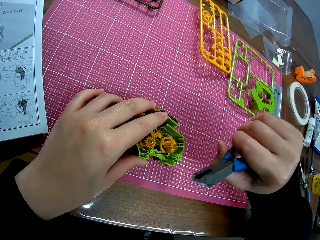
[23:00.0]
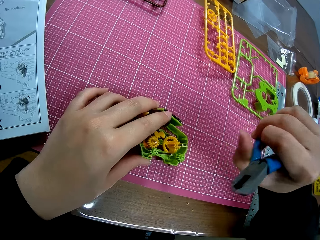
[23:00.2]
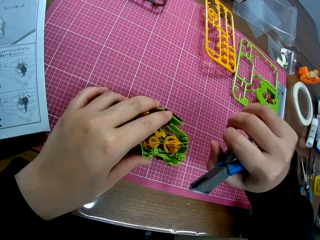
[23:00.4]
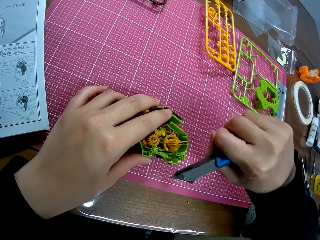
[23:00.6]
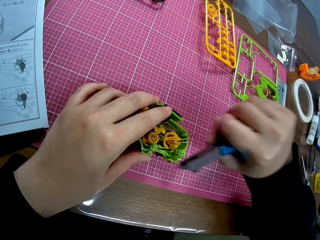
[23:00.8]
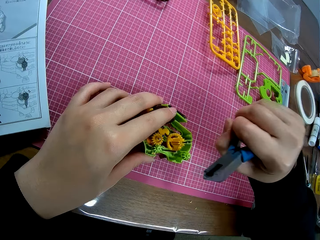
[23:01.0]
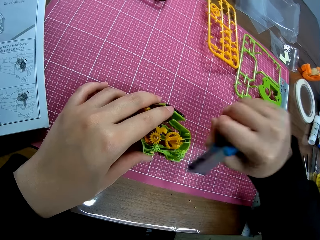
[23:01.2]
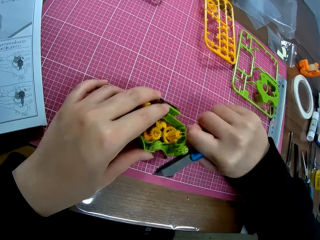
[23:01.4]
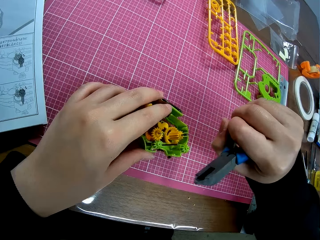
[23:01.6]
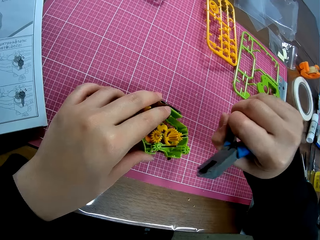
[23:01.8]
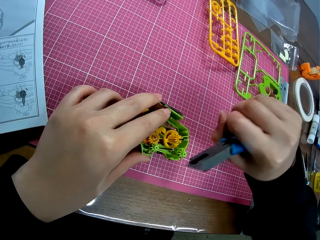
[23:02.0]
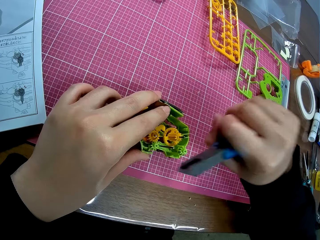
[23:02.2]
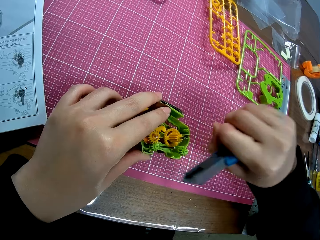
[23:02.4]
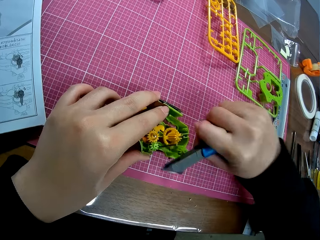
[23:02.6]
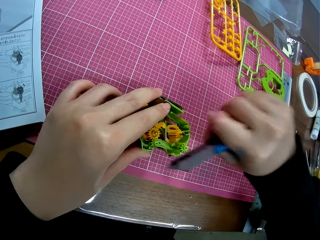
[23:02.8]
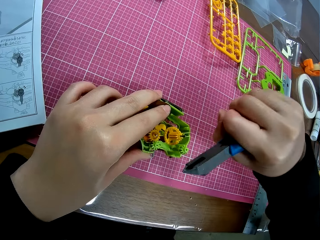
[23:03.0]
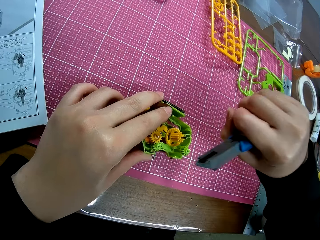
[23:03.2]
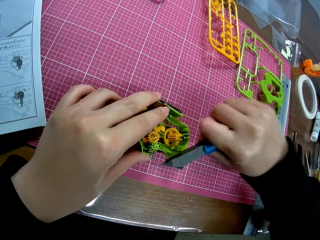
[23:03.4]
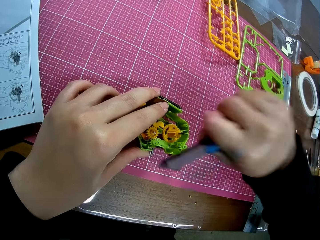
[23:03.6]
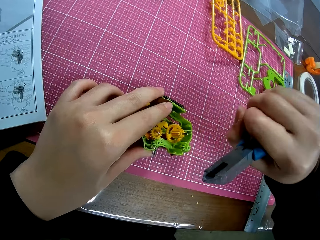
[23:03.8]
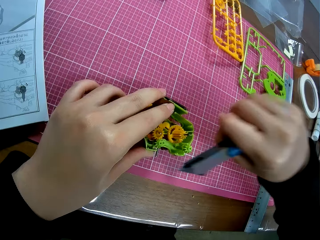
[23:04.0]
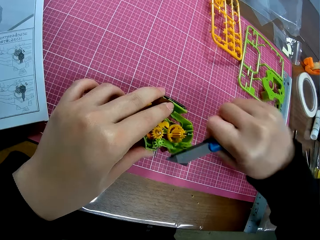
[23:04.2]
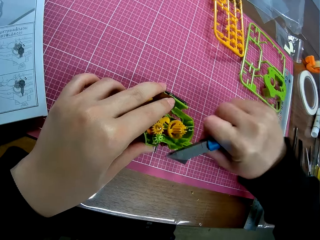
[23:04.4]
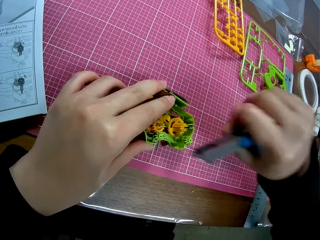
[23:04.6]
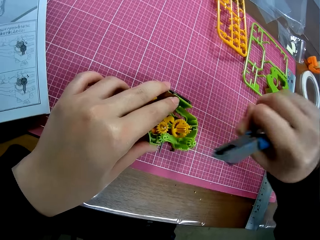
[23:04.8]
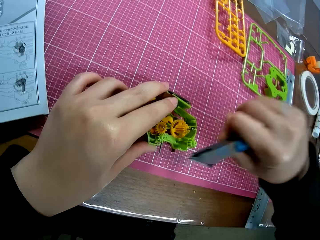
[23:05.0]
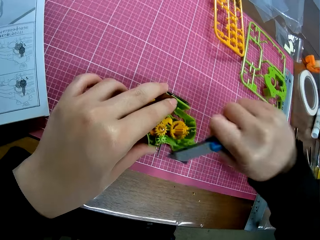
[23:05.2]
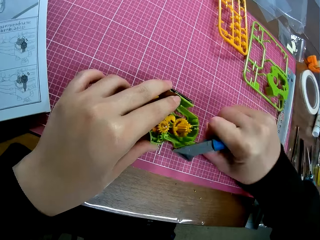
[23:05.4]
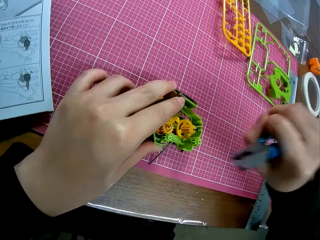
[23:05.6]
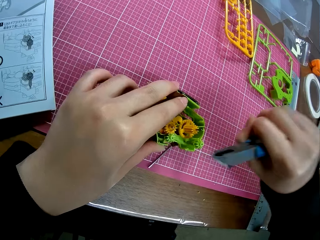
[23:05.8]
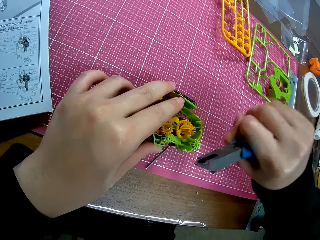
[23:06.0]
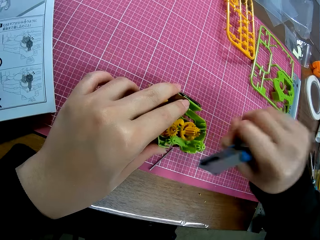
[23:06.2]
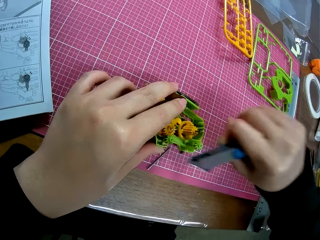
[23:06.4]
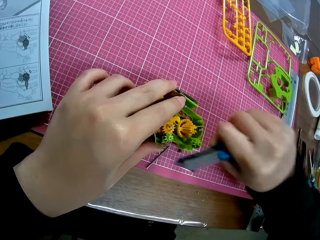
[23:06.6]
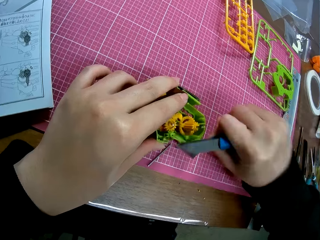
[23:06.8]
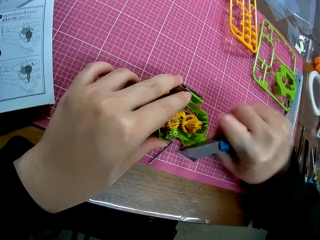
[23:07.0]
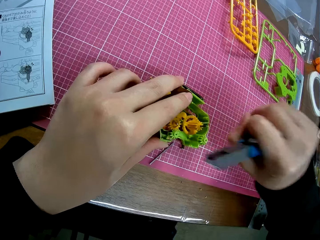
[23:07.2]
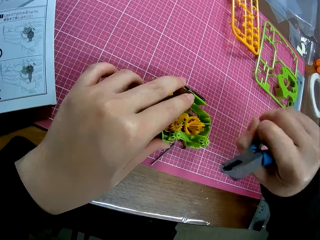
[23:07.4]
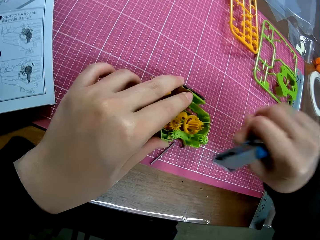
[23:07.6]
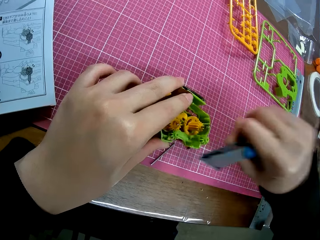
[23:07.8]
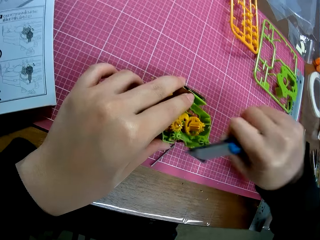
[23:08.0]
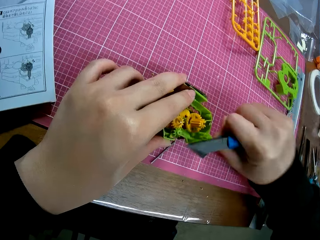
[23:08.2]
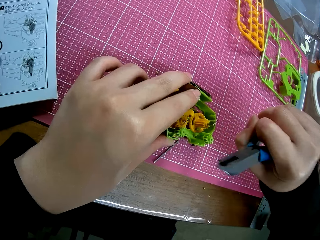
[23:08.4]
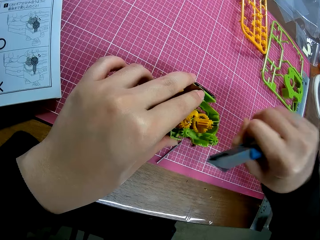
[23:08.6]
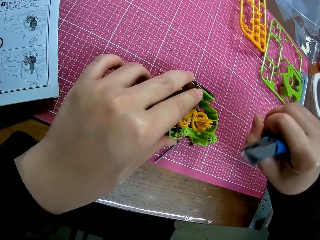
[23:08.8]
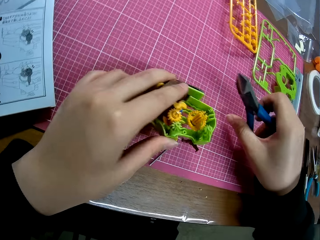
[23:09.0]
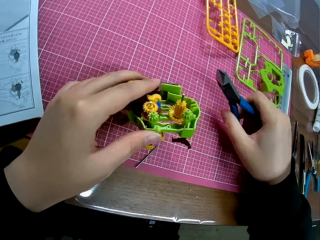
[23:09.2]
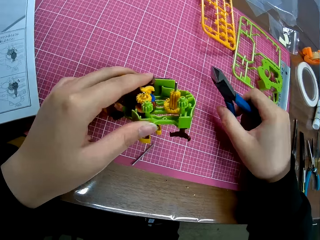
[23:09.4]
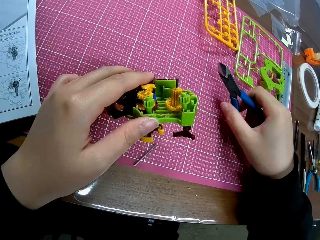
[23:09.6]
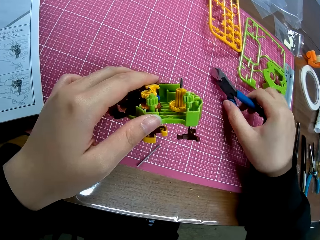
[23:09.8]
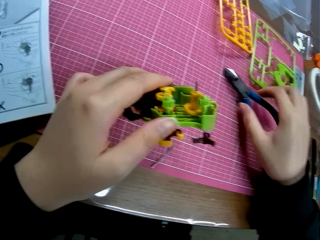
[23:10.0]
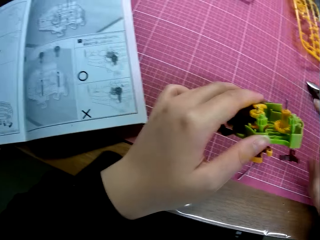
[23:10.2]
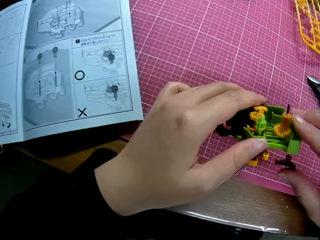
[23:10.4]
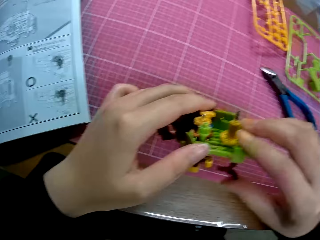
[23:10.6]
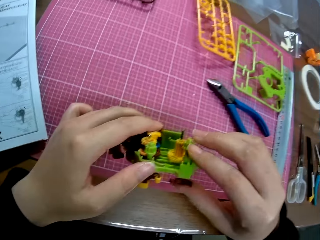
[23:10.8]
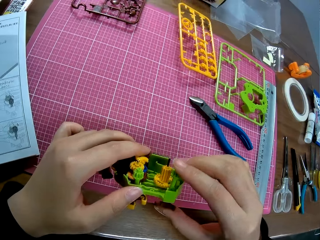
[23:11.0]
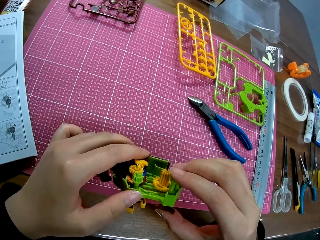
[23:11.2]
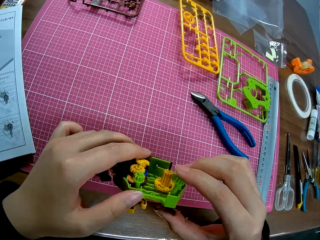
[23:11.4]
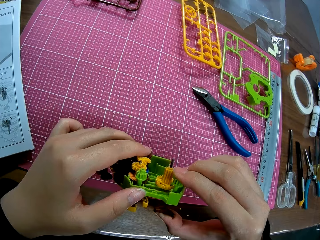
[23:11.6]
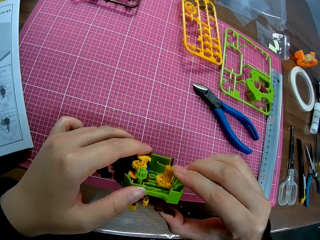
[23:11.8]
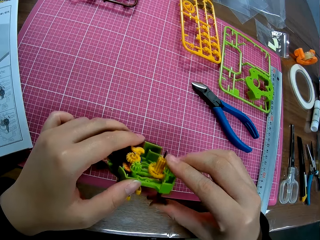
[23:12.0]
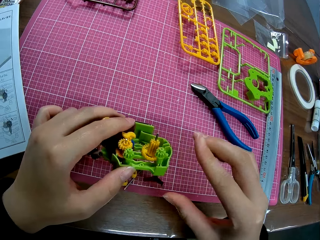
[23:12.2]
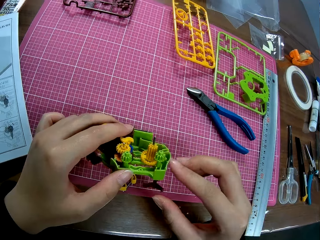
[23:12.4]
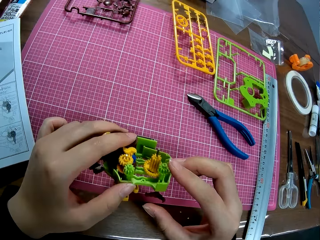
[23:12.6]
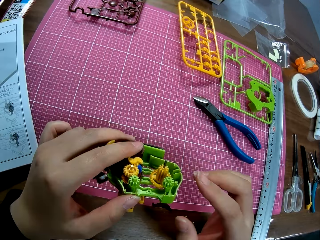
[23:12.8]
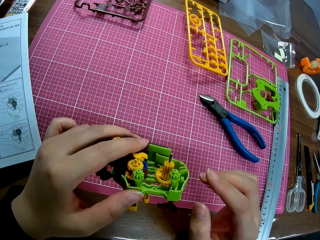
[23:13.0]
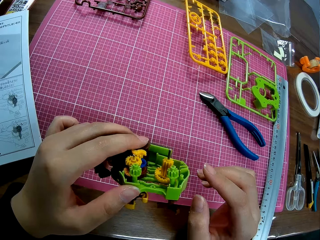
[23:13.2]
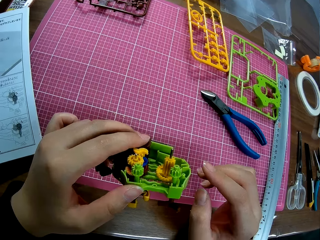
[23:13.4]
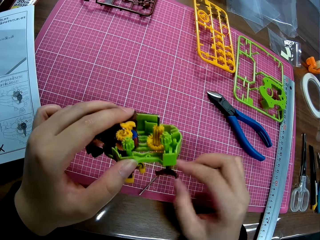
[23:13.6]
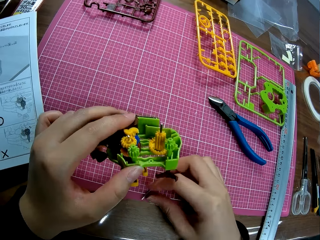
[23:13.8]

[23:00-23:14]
The camera wearer hits the toy or craft with the pliers. He takes up the craft and puts the pliers on the cutting mat. He holds the toy in his hands and adjusts the plastic model pieces in place.

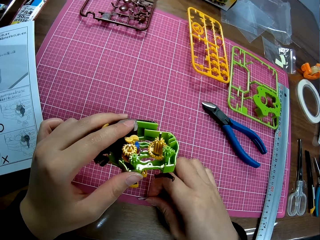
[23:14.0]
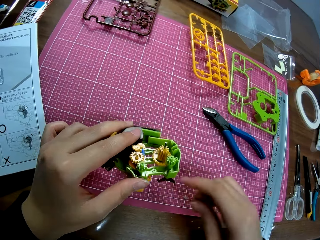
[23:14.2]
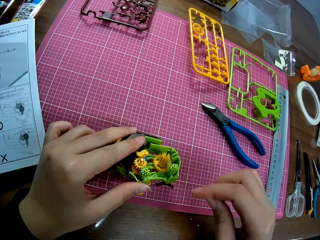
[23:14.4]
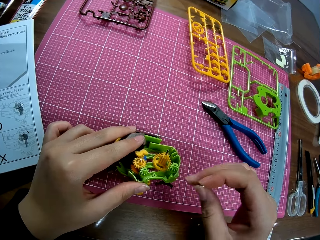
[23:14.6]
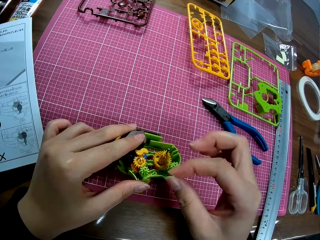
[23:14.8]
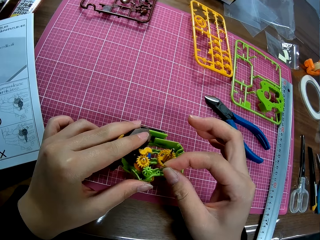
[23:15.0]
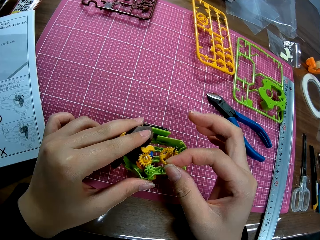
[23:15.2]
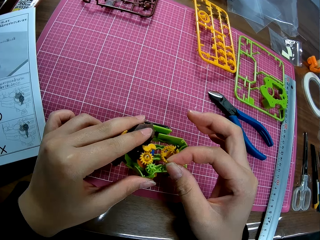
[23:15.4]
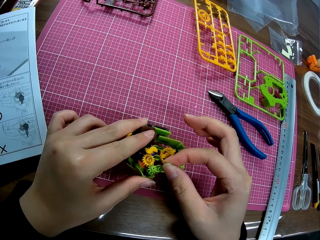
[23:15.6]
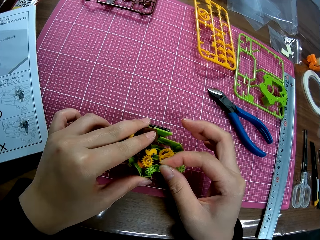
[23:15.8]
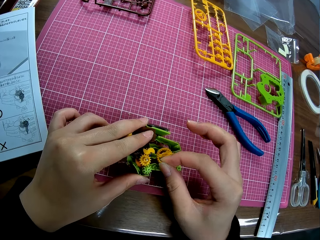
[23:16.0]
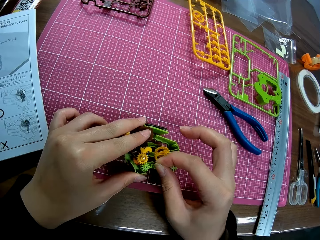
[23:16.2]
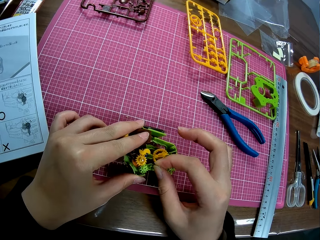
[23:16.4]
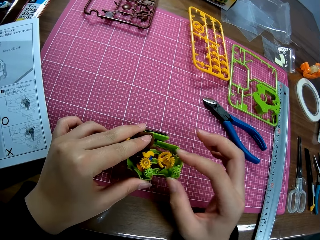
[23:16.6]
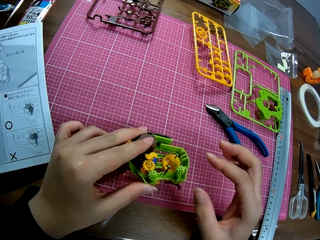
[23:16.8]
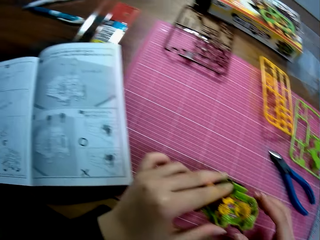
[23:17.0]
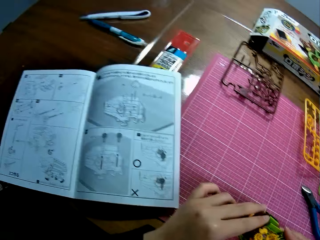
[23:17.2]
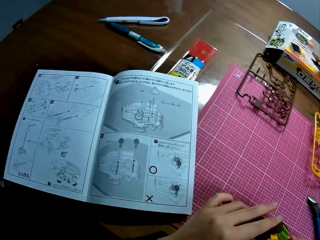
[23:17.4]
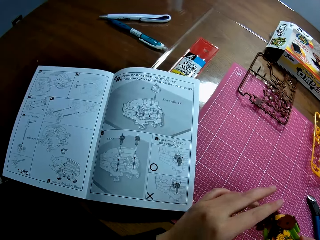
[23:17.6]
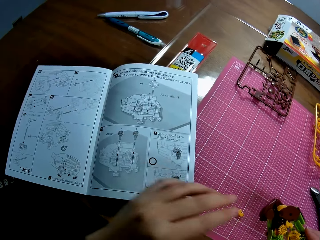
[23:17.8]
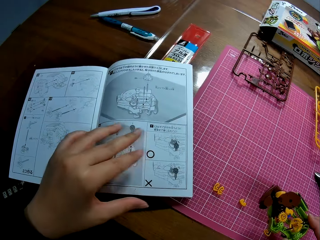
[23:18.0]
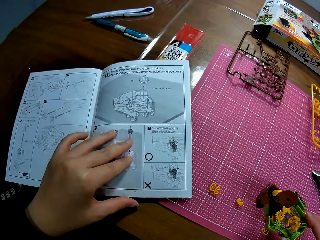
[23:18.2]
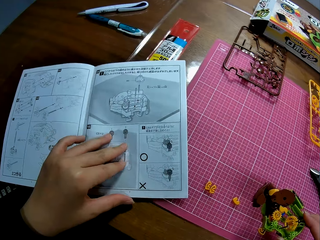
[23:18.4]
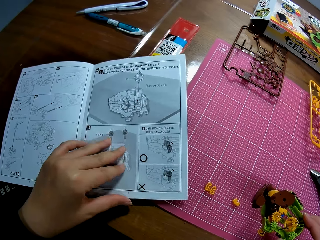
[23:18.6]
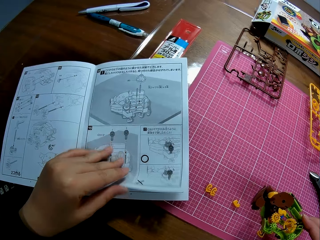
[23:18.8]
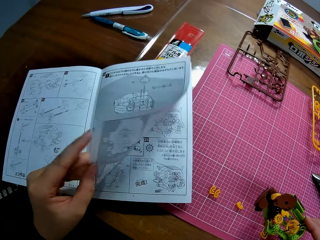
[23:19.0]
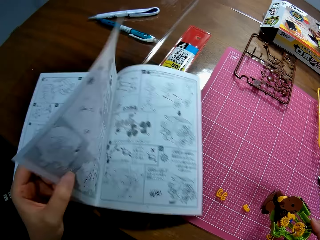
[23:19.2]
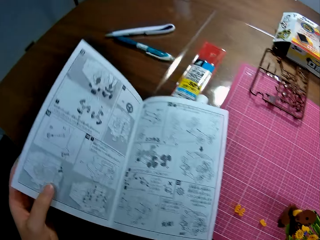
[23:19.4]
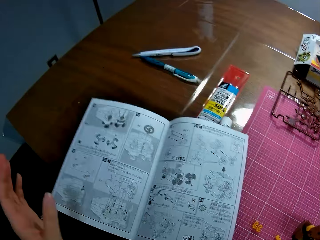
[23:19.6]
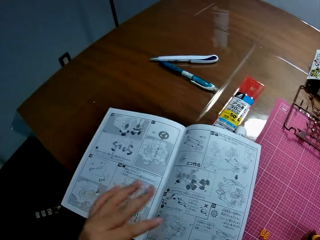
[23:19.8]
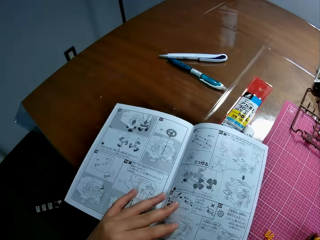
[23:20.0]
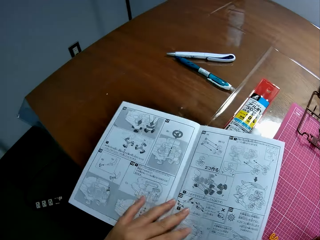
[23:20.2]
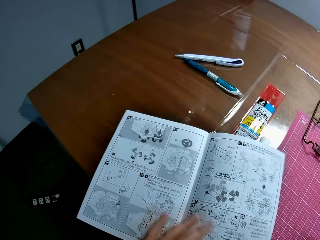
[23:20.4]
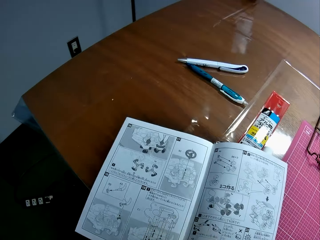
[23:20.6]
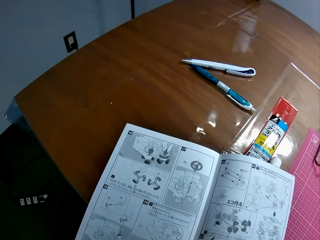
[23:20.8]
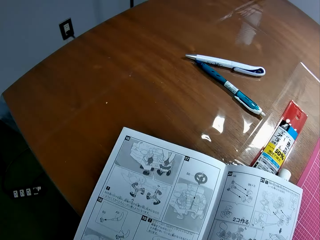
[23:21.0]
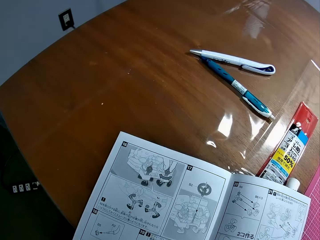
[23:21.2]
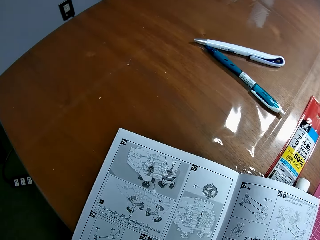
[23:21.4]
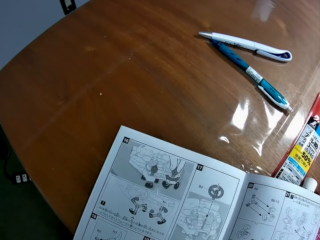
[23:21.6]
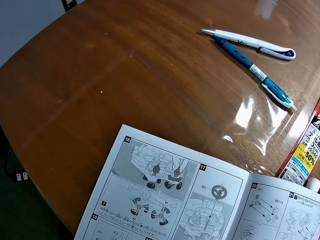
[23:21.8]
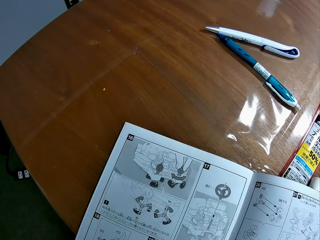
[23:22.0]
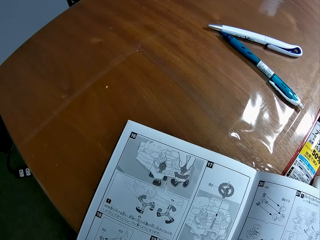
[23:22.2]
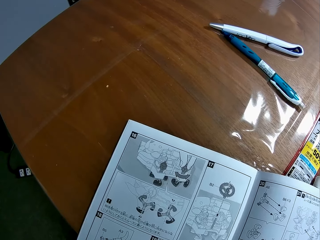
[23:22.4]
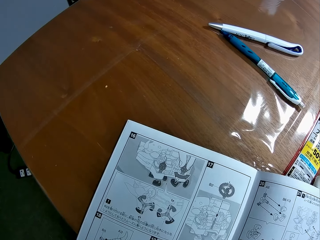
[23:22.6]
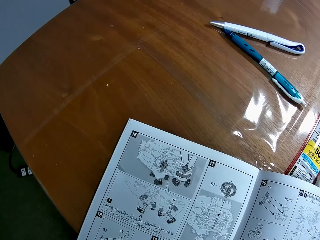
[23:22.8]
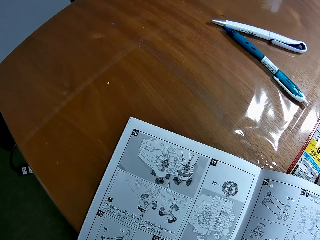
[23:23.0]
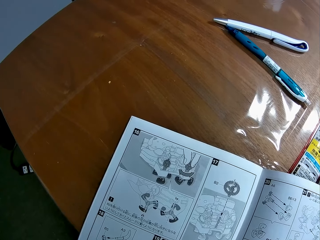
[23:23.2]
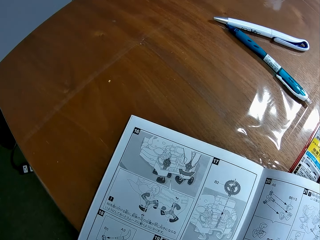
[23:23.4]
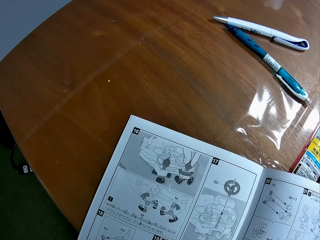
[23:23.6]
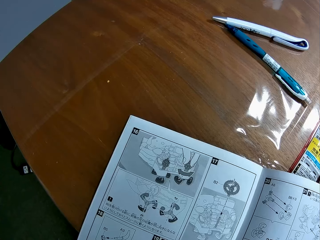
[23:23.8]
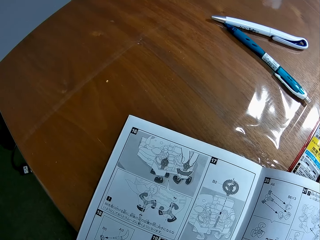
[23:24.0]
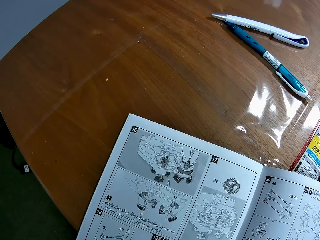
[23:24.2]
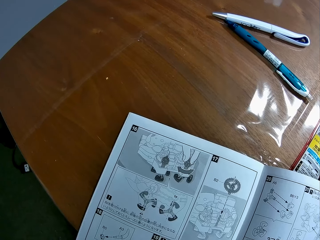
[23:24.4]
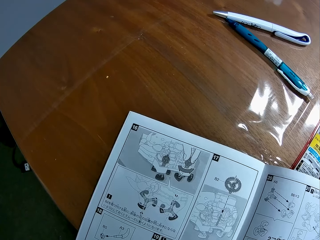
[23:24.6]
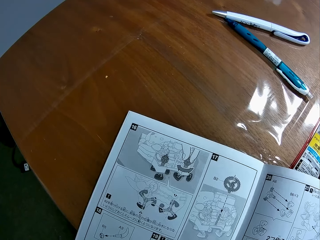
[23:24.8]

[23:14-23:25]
The camera wearer picks up a plastic model or pin from the cutting mat. They fix the plastic model in the toy. They put the toy on the cutting mat. They flip the page of a book on the table. They hold the book on the table. They read from the book.
